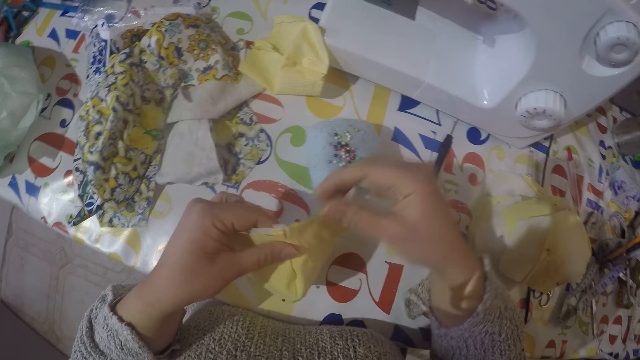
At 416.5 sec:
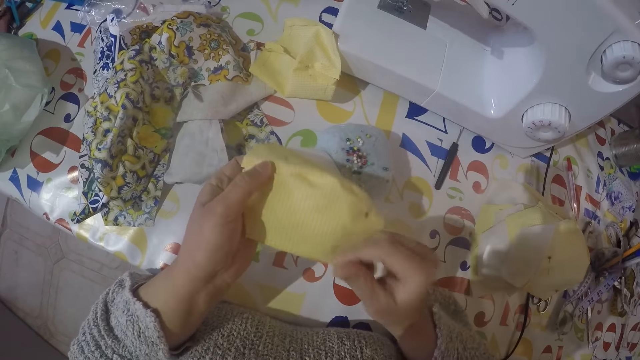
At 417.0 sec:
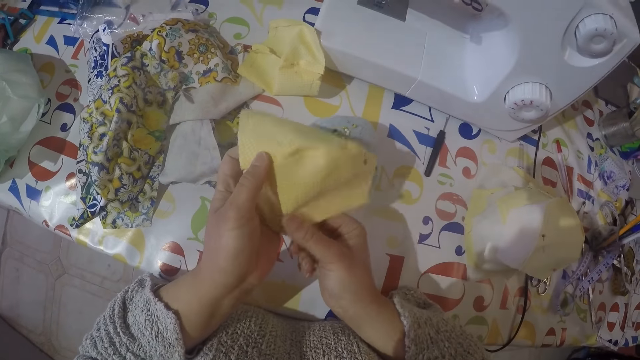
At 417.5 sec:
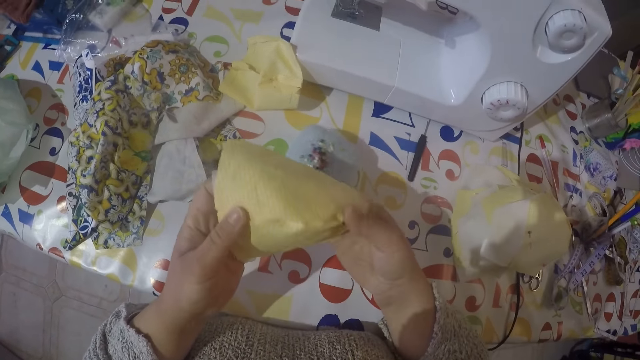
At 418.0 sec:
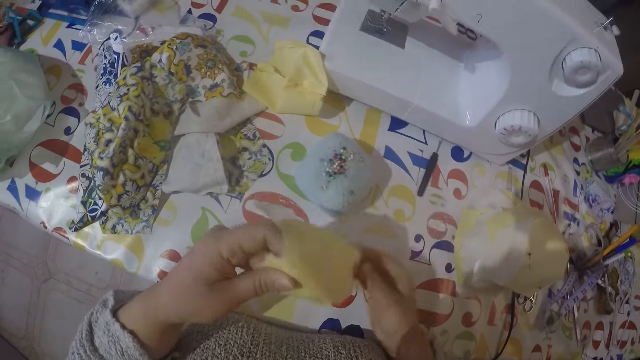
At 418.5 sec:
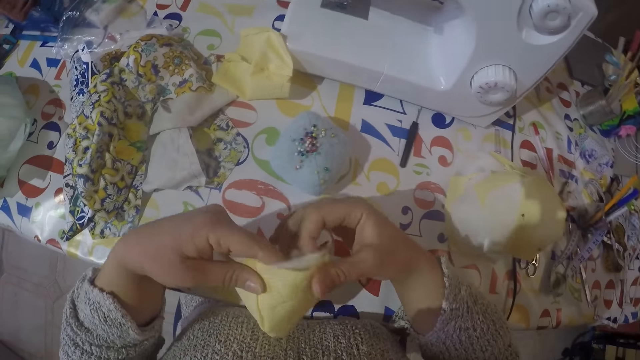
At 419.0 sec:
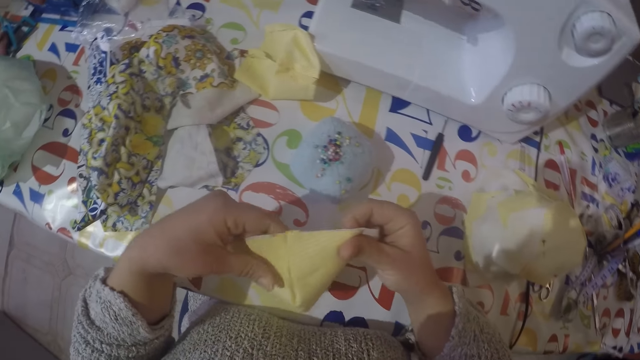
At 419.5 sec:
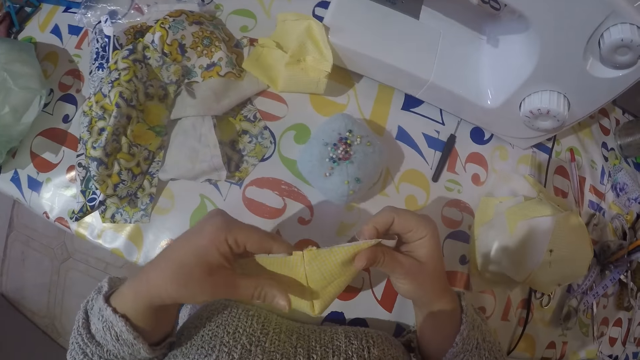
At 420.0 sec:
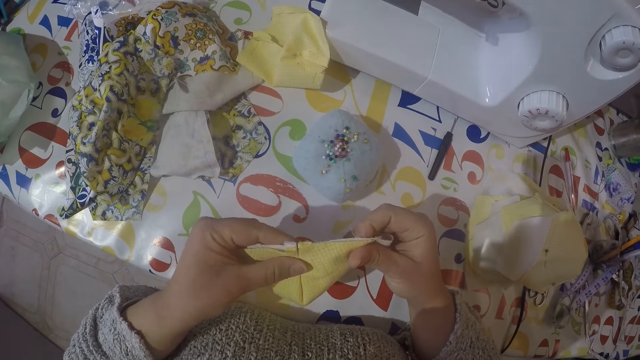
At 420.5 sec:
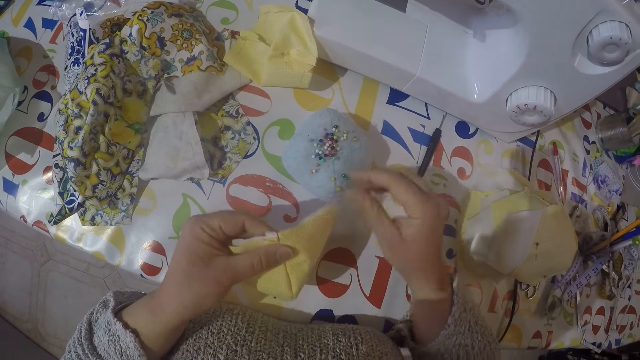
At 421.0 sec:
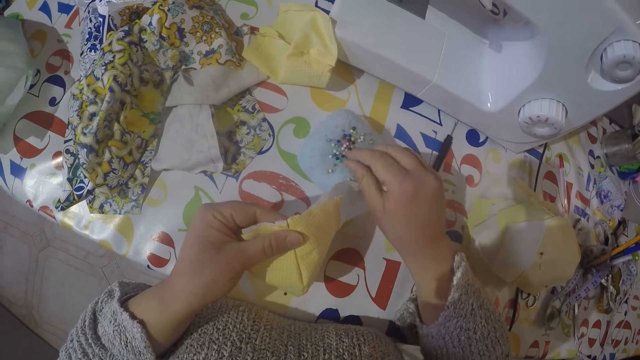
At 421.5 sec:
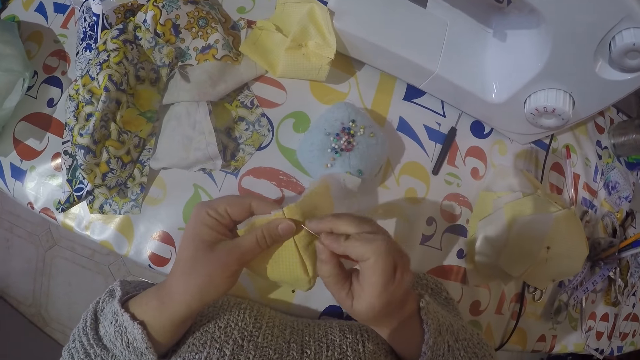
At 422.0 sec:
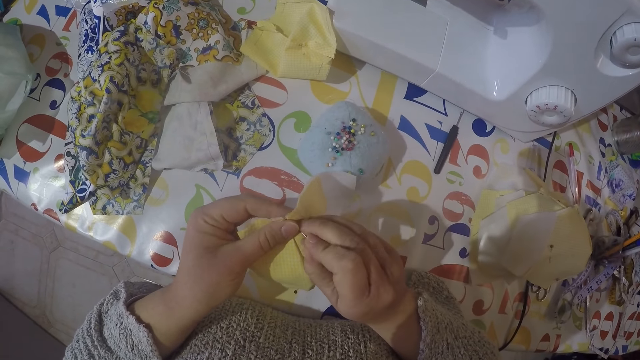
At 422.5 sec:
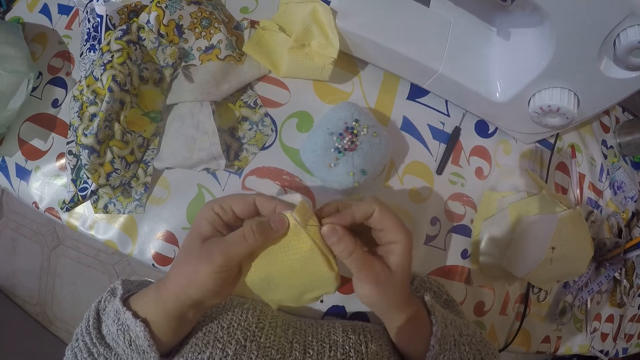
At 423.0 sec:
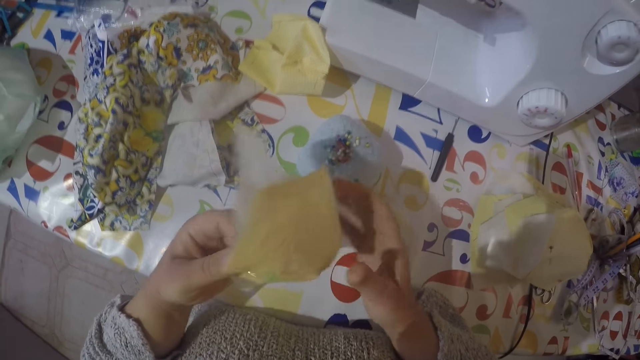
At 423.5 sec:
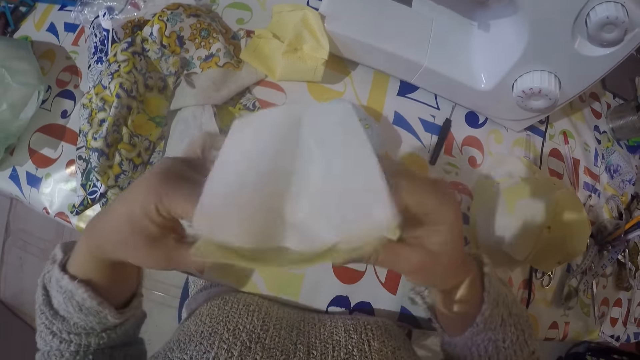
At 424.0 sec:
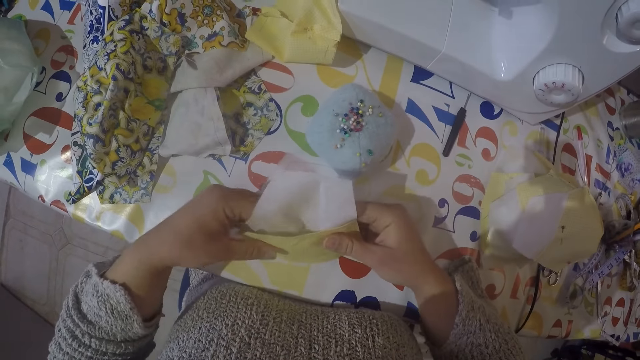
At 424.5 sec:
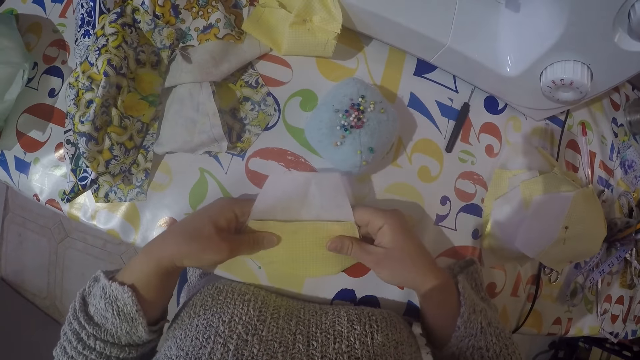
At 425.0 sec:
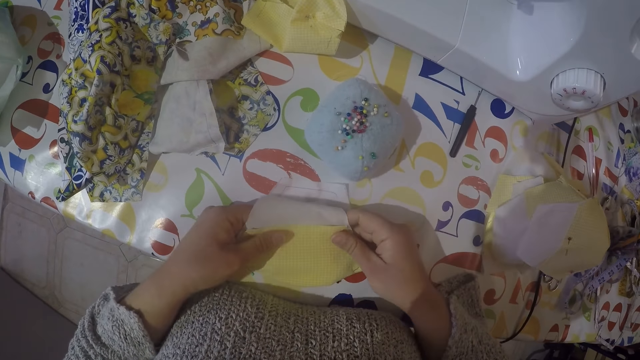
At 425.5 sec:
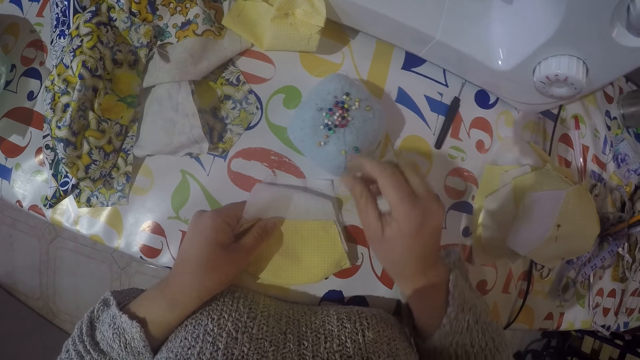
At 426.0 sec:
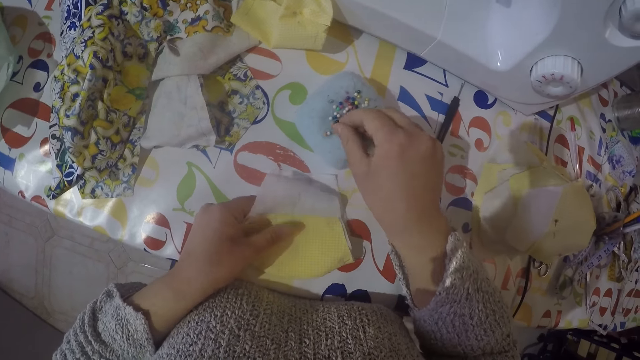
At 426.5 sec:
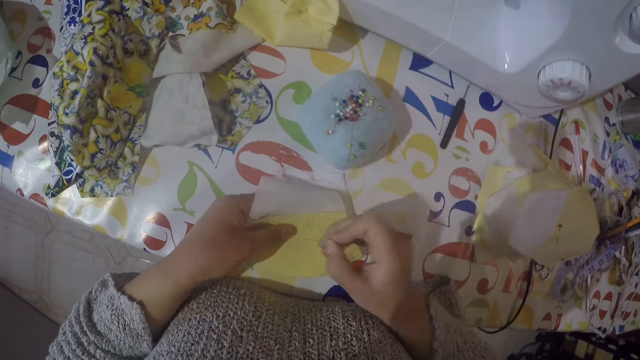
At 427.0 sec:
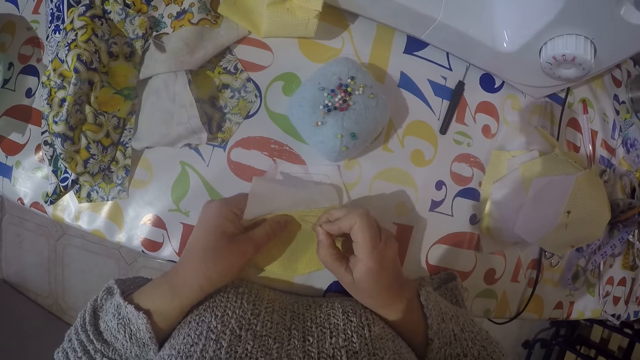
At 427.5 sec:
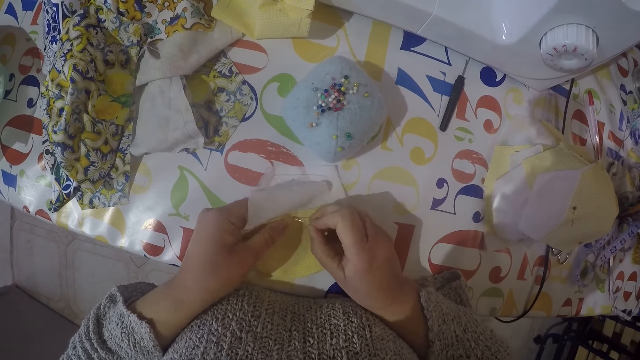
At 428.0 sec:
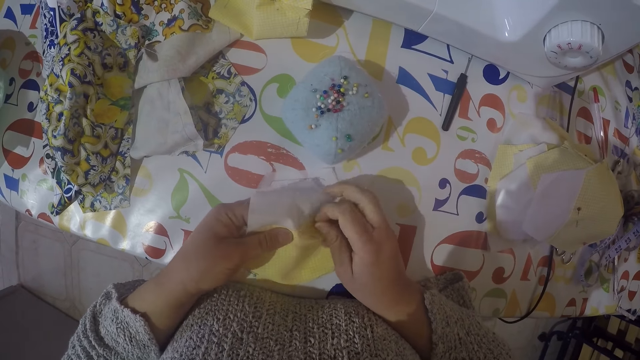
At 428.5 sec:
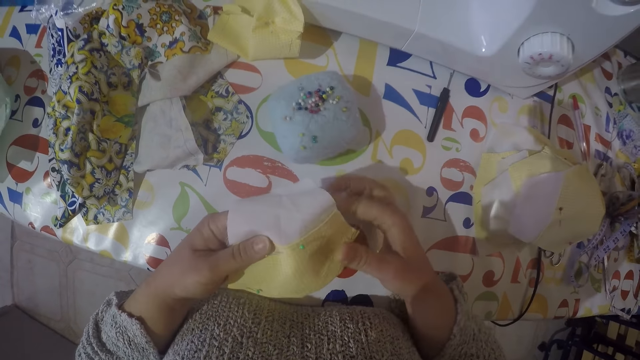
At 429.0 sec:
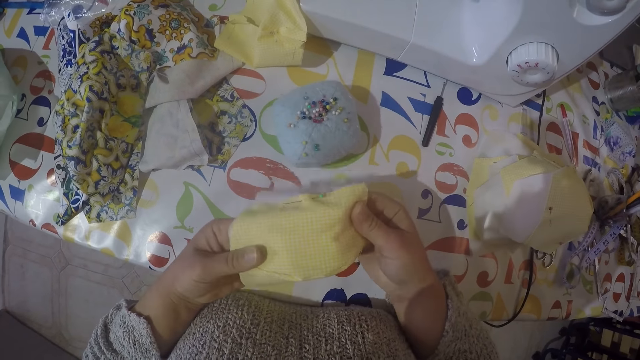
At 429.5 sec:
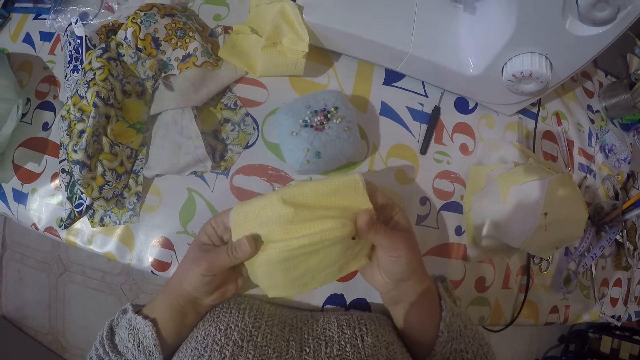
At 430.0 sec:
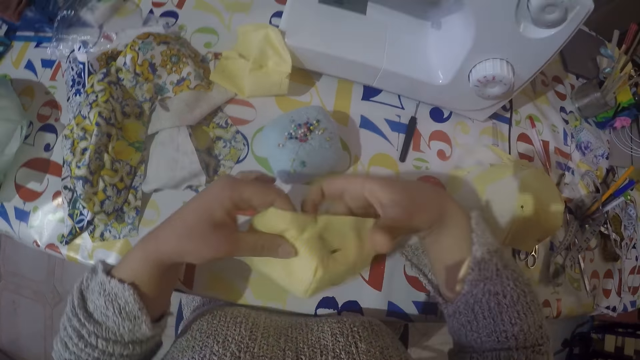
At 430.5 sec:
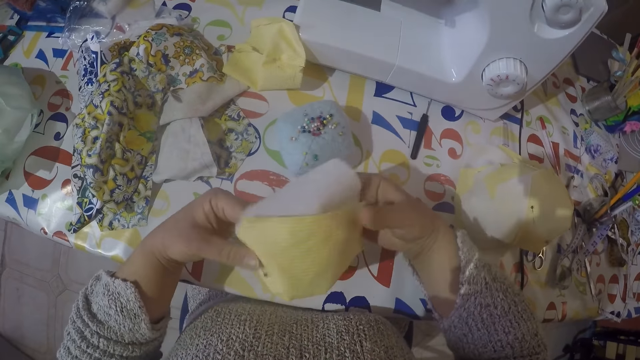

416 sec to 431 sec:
The camera wearer picks a pin from the sponge. They put the pin from the cloth. They pick the pin from the sponge. They put the pin from the cloth.

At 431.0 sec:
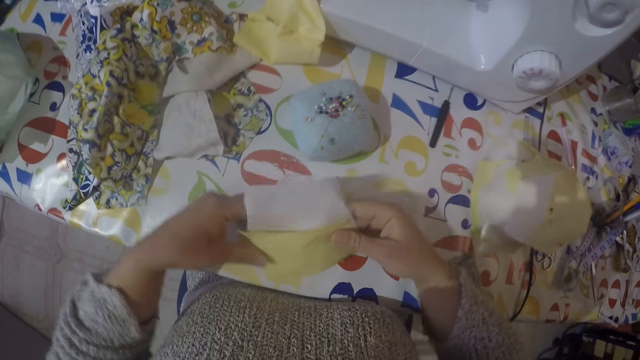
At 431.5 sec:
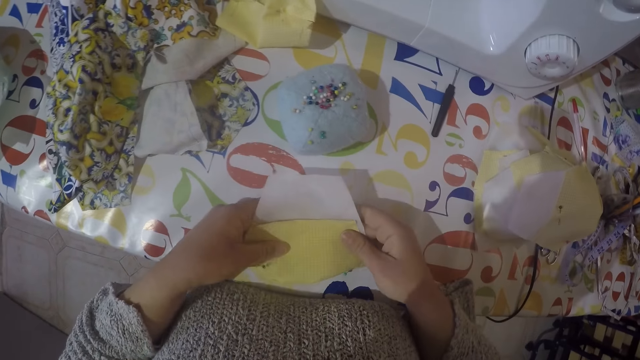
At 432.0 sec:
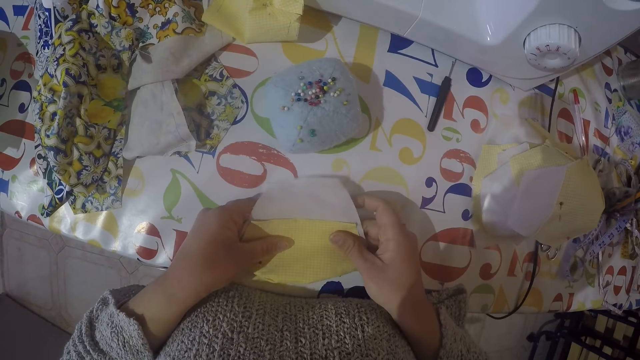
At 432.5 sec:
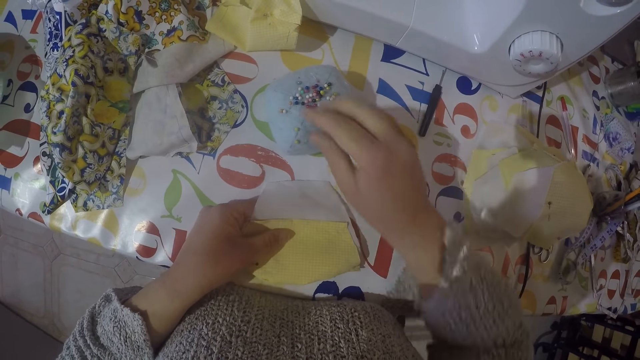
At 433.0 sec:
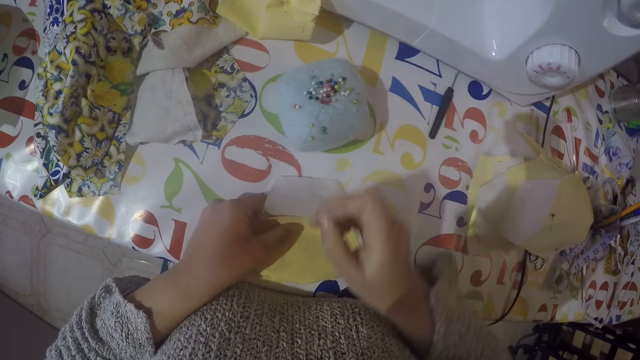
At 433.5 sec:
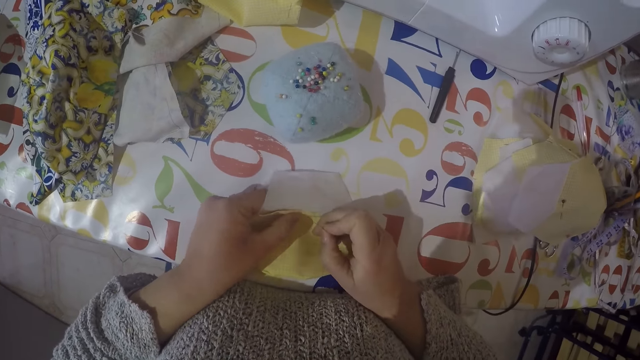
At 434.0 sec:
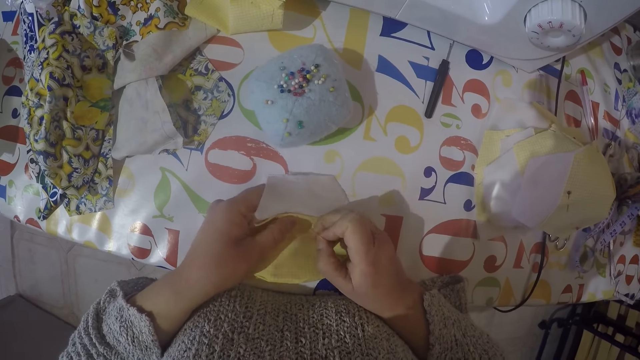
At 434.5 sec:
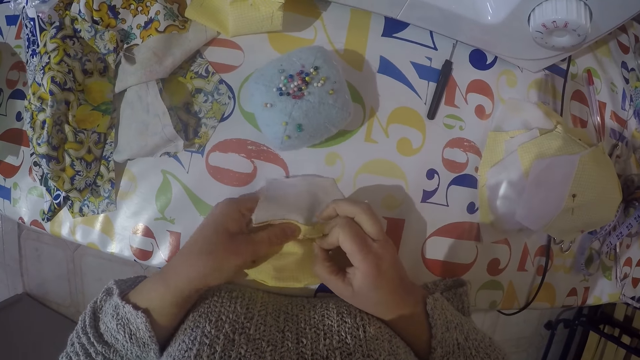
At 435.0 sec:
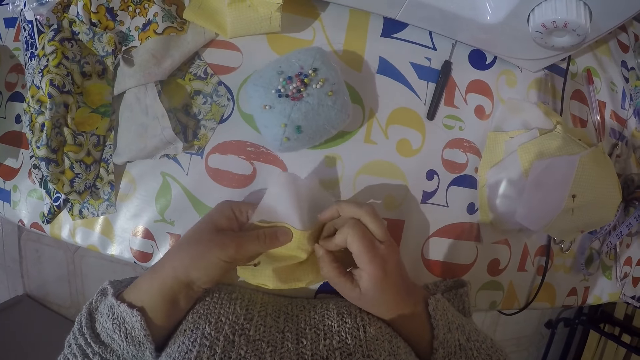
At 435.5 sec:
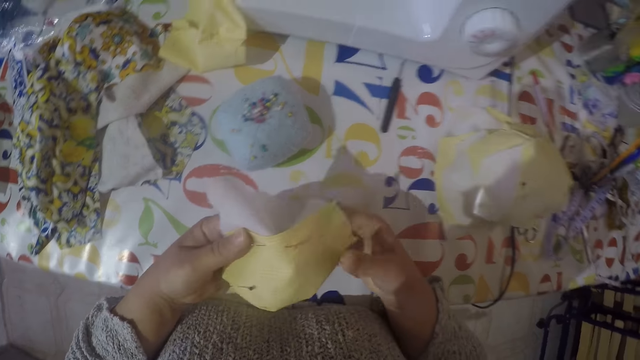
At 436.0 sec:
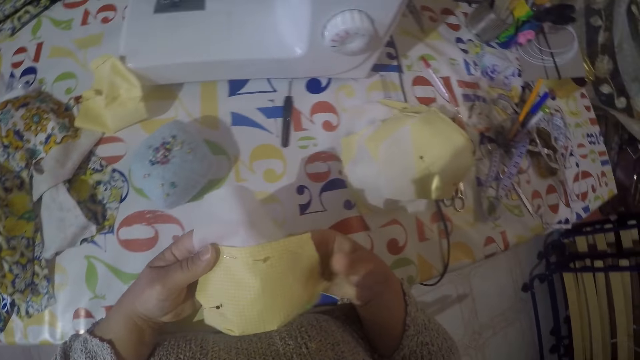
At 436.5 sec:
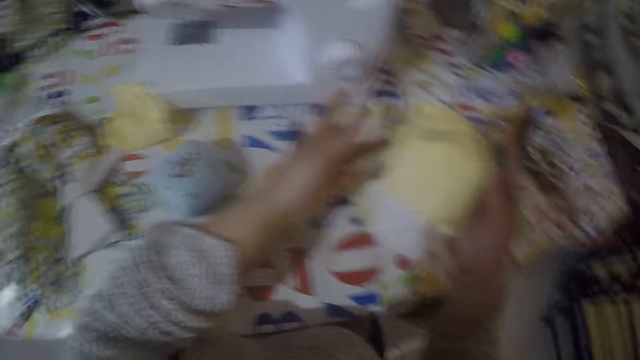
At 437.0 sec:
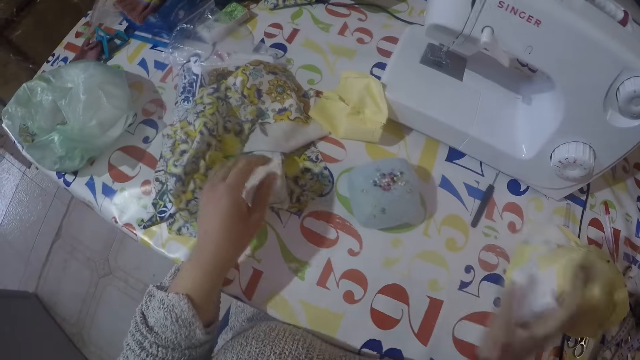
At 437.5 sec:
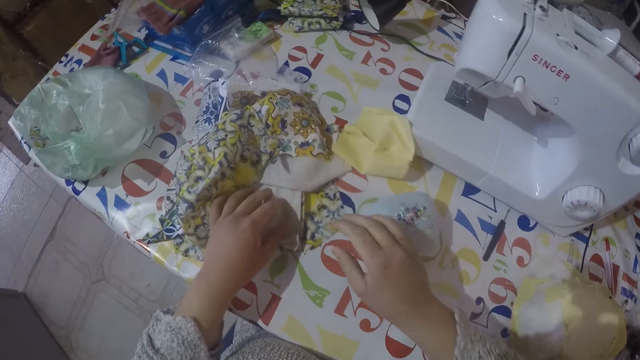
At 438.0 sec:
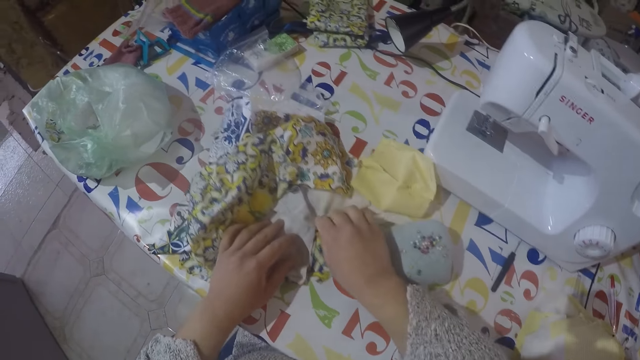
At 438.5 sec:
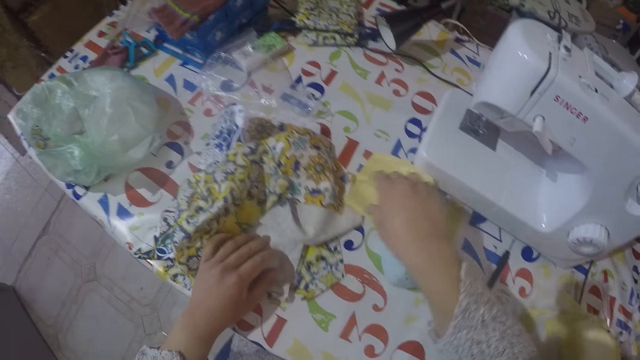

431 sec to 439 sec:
The camera wearer picks a pin from the sponge. They put the pin from the cloth. They put the cut pieces aside. They pick the pieces of cloth from the table.
